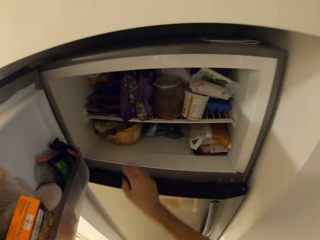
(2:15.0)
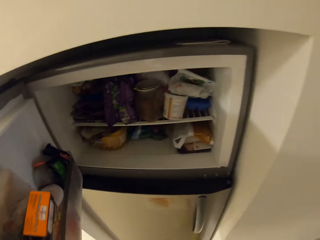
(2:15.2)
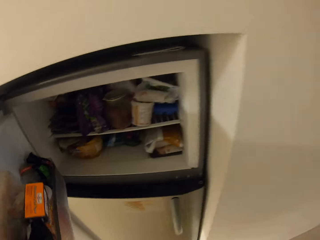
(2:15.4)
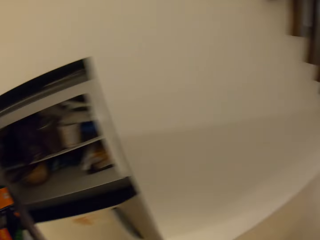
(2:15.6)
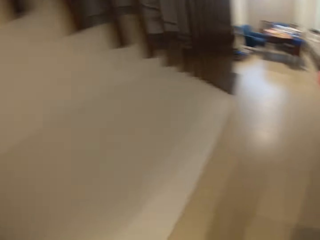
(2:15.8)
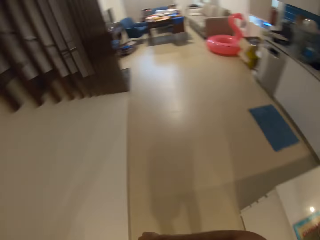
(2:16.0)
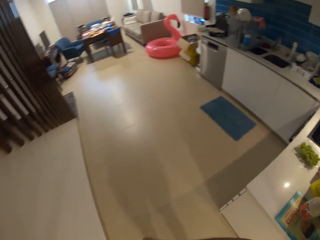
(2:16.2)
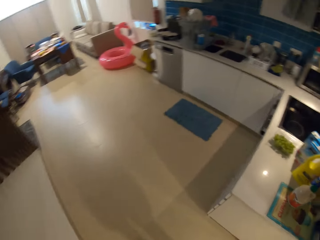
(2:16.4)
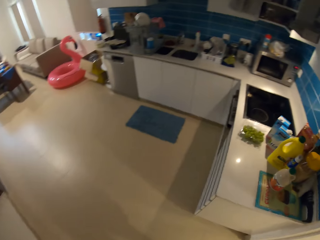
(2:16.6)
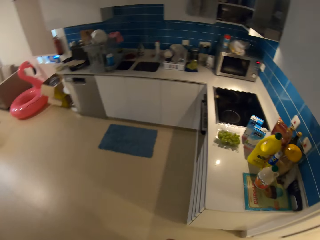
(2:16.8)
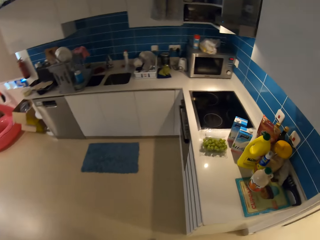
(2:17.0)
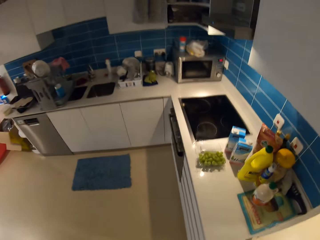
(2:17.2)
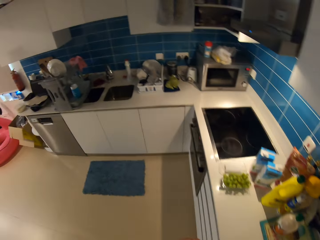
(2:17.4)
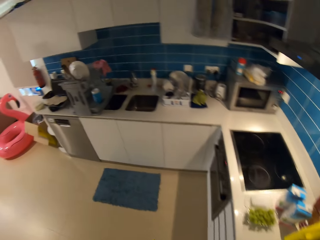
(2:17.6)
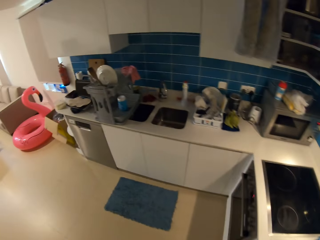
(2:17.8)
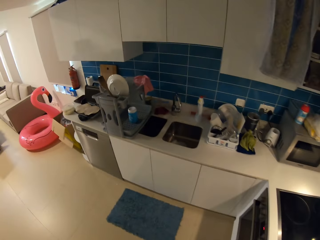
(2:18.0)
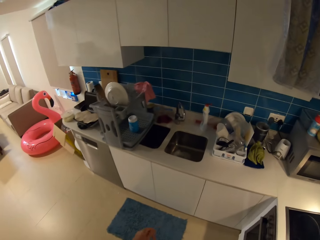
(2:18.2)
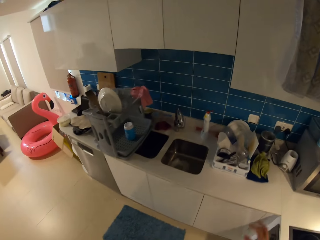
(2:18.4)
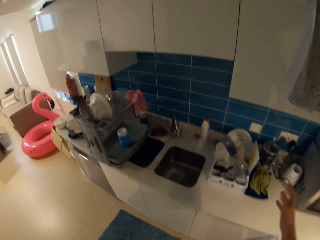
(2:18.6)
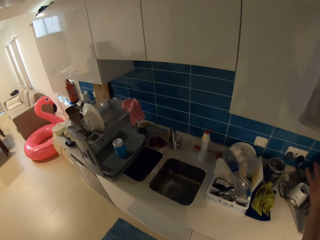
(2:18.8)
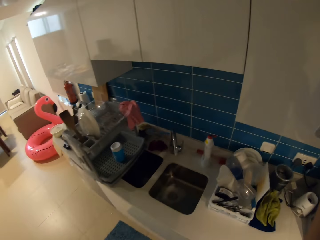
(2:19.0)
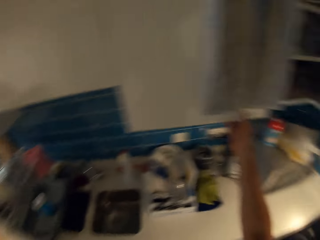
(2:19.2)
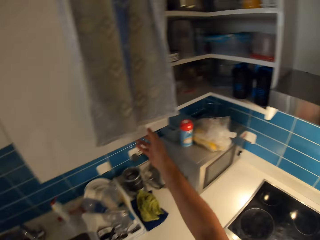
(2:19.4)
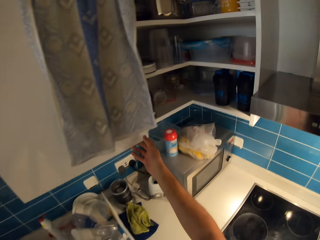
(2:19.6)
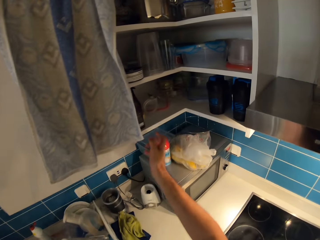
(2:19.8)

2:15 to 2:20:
The camera wearer closes the freezer with his left hand. He walks around the kitchen and looks around the kitchen.

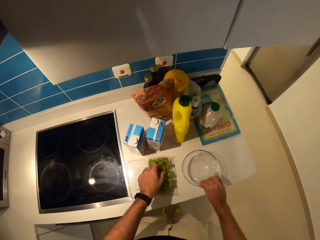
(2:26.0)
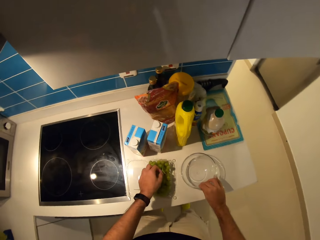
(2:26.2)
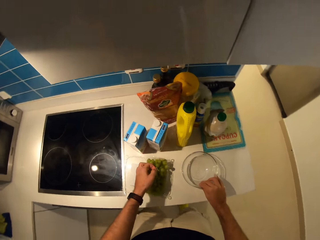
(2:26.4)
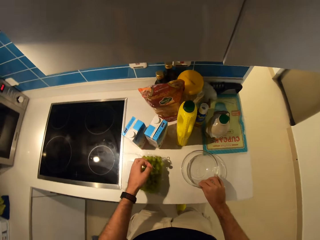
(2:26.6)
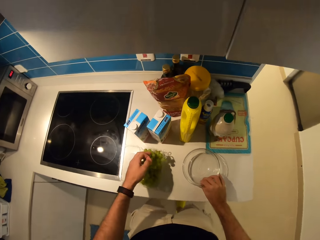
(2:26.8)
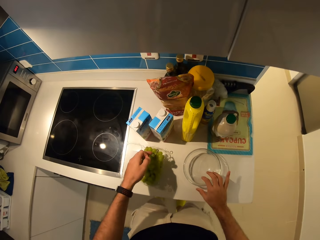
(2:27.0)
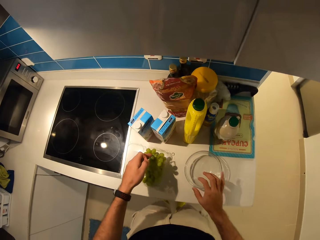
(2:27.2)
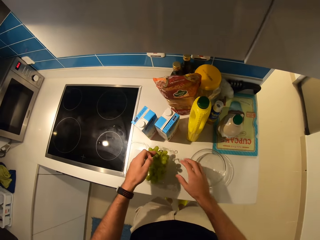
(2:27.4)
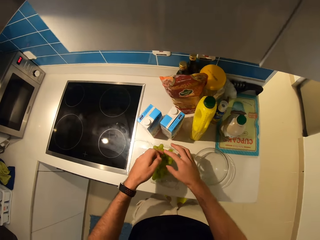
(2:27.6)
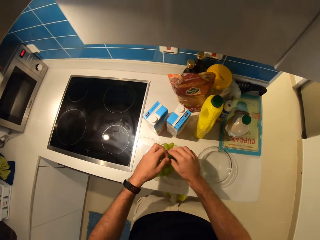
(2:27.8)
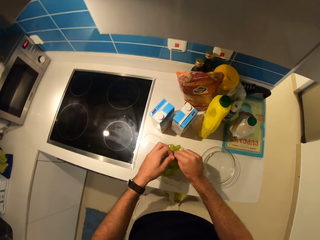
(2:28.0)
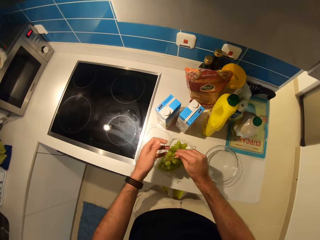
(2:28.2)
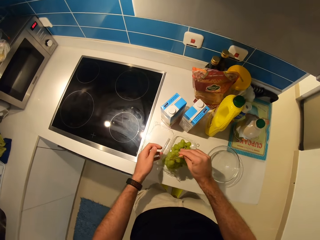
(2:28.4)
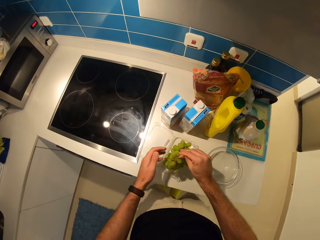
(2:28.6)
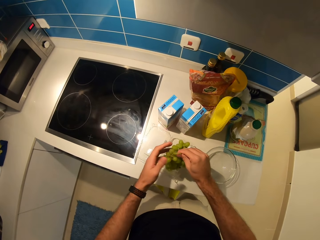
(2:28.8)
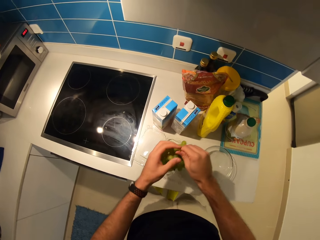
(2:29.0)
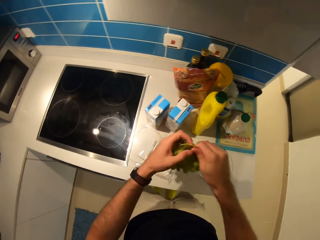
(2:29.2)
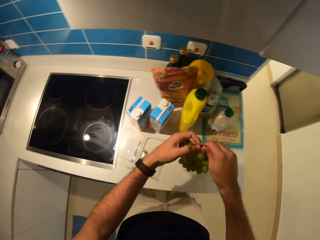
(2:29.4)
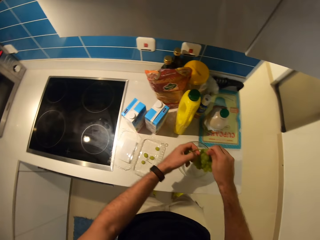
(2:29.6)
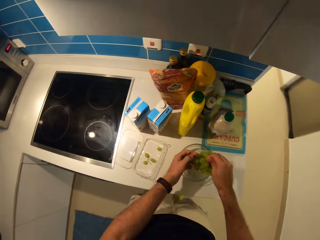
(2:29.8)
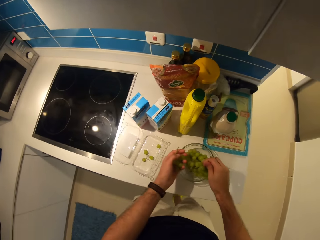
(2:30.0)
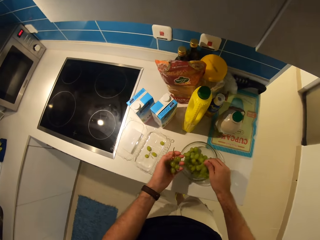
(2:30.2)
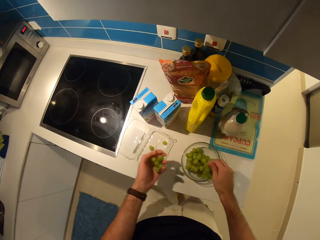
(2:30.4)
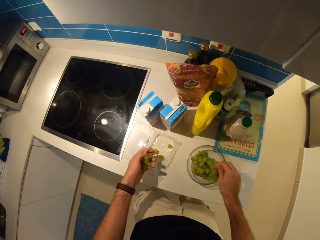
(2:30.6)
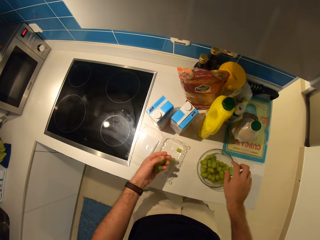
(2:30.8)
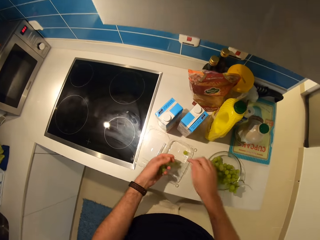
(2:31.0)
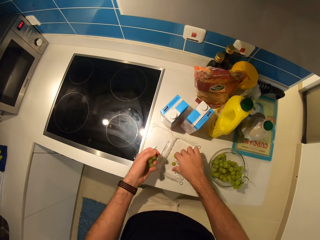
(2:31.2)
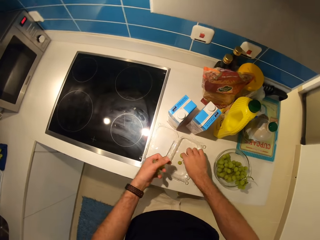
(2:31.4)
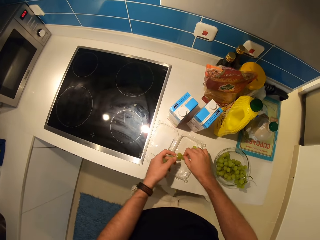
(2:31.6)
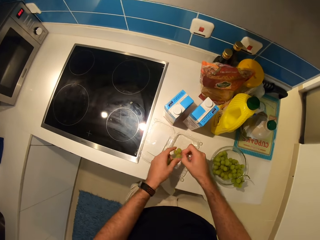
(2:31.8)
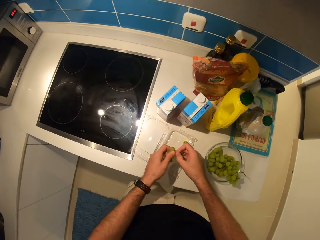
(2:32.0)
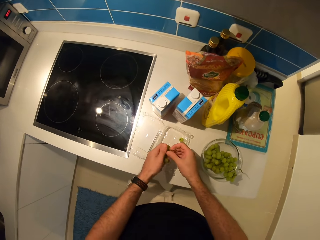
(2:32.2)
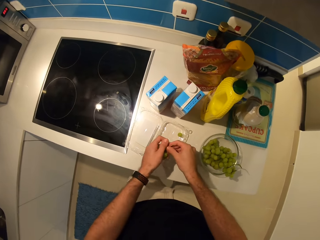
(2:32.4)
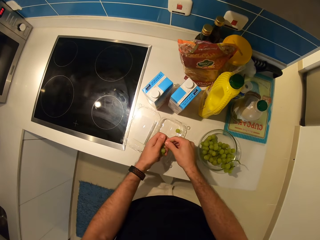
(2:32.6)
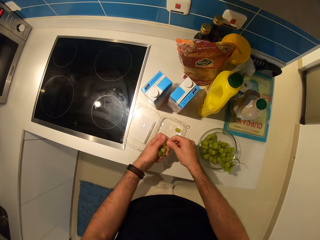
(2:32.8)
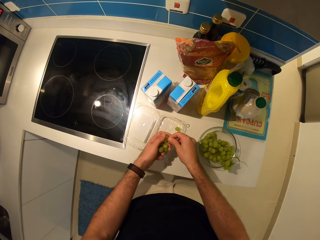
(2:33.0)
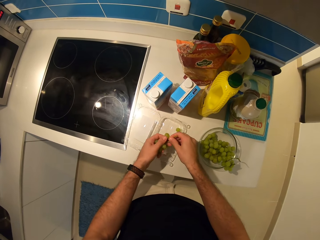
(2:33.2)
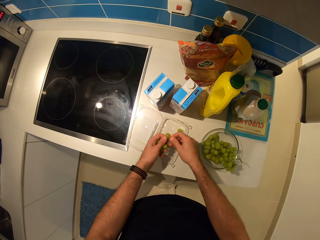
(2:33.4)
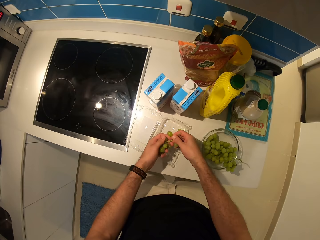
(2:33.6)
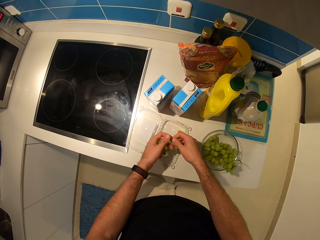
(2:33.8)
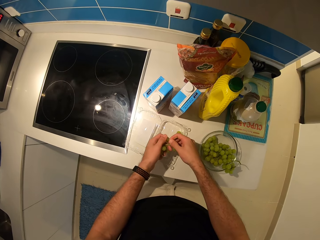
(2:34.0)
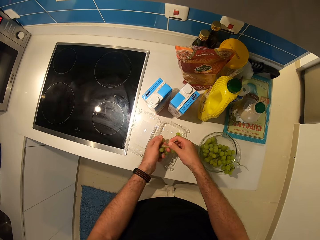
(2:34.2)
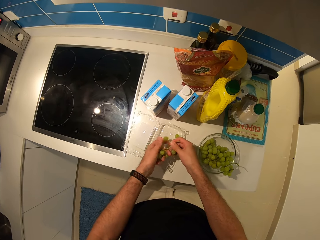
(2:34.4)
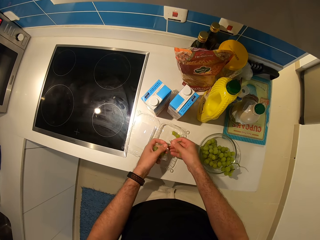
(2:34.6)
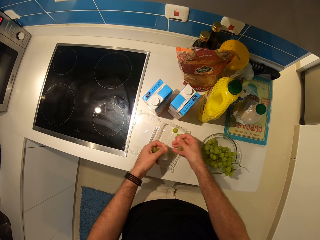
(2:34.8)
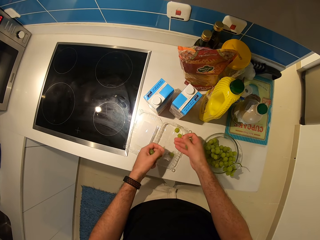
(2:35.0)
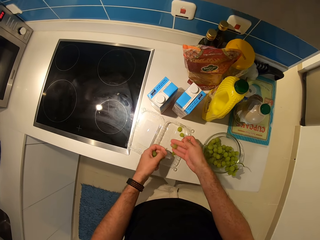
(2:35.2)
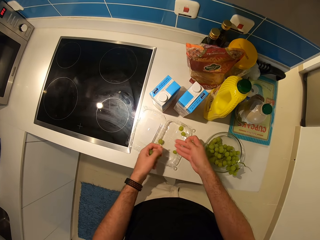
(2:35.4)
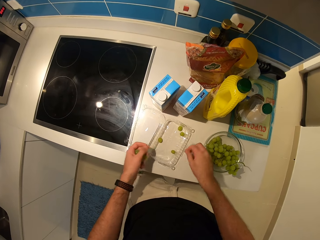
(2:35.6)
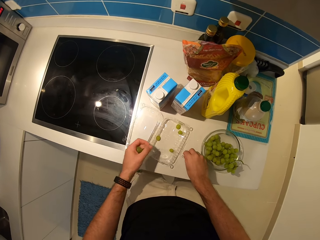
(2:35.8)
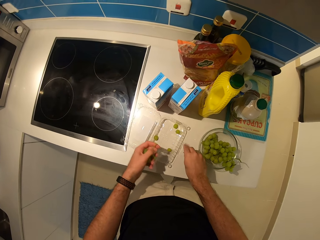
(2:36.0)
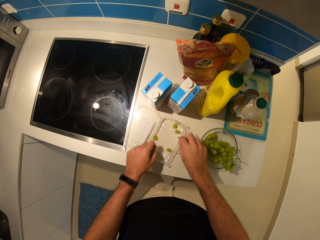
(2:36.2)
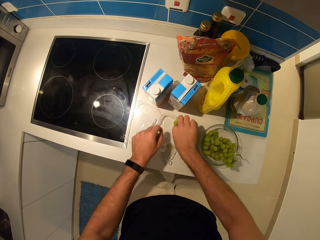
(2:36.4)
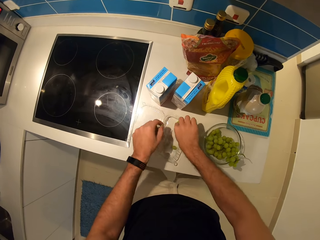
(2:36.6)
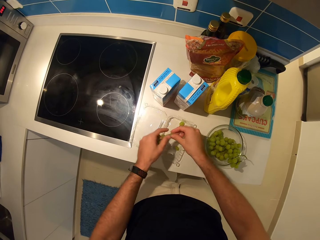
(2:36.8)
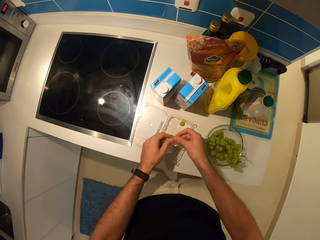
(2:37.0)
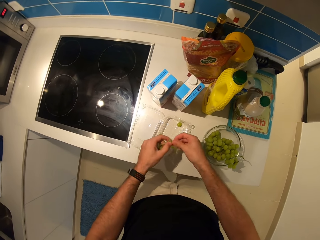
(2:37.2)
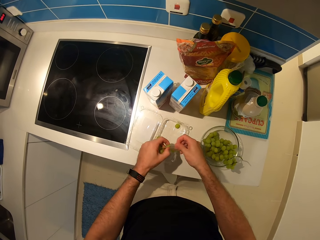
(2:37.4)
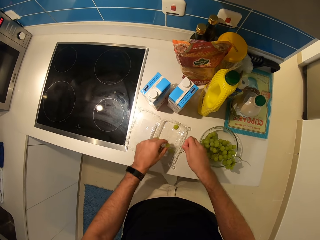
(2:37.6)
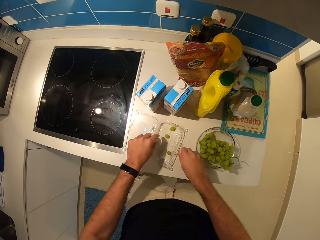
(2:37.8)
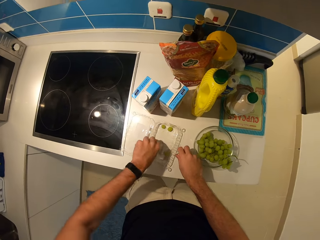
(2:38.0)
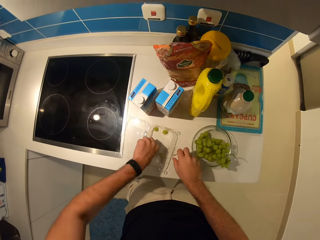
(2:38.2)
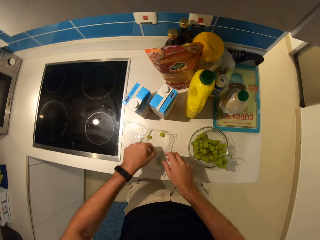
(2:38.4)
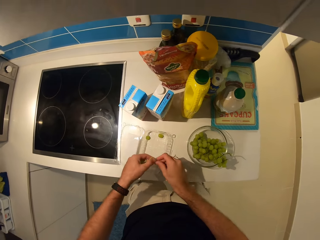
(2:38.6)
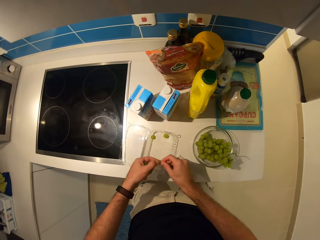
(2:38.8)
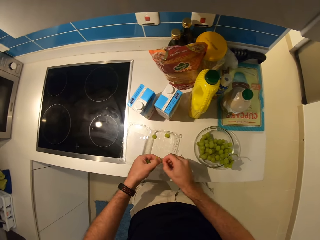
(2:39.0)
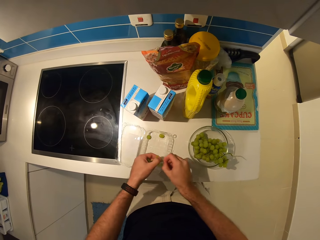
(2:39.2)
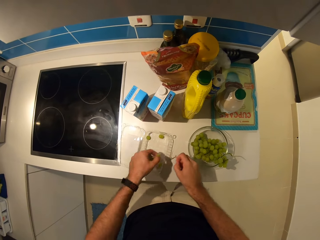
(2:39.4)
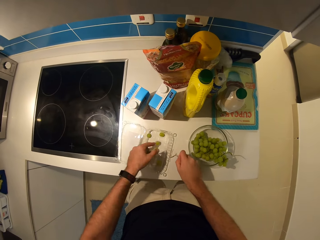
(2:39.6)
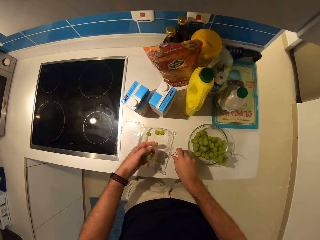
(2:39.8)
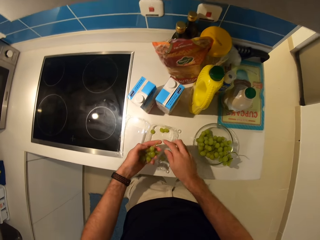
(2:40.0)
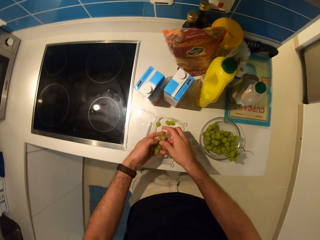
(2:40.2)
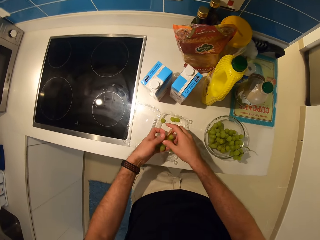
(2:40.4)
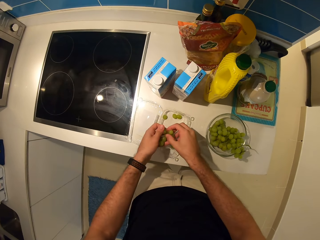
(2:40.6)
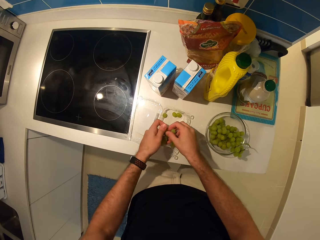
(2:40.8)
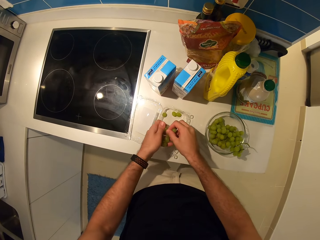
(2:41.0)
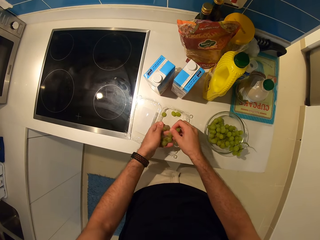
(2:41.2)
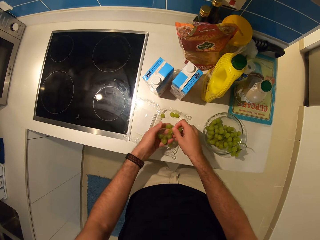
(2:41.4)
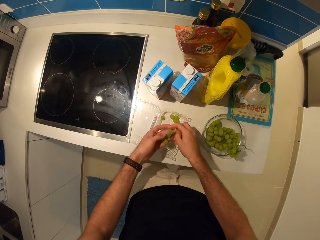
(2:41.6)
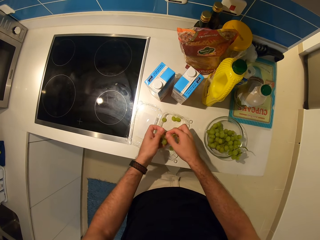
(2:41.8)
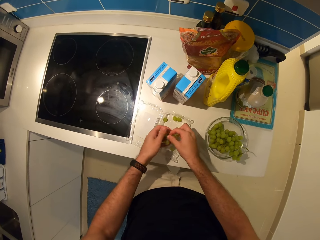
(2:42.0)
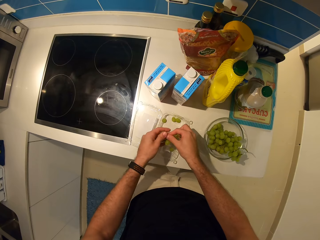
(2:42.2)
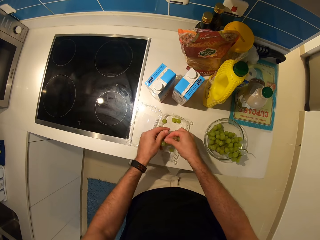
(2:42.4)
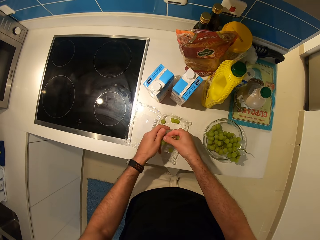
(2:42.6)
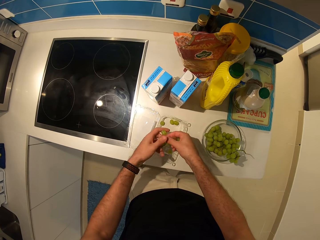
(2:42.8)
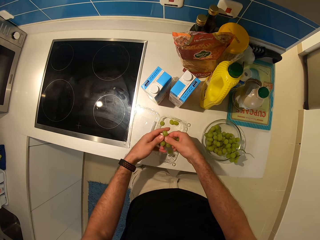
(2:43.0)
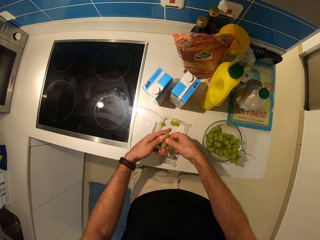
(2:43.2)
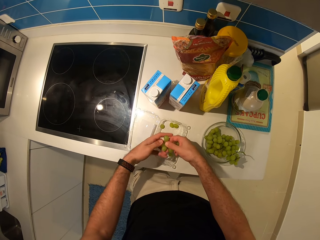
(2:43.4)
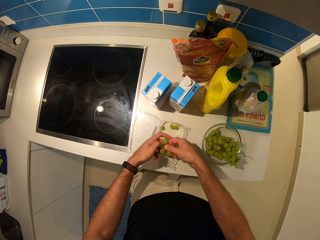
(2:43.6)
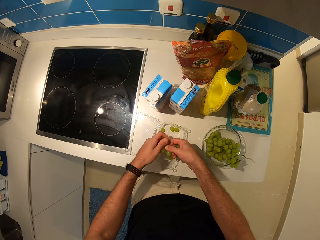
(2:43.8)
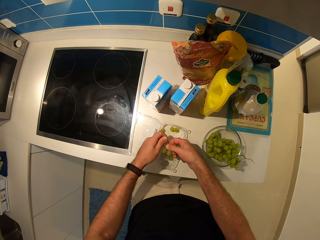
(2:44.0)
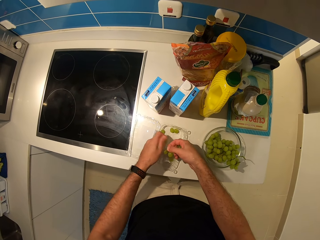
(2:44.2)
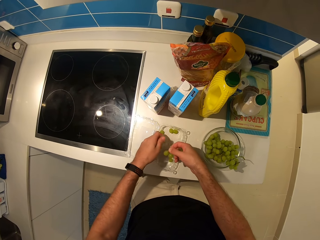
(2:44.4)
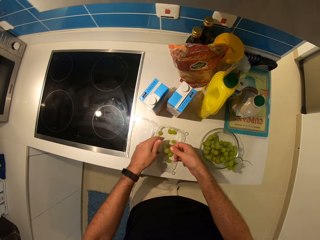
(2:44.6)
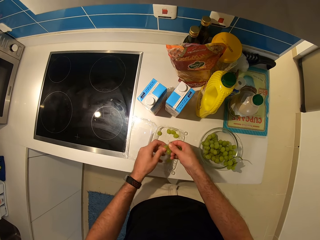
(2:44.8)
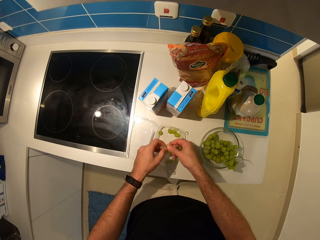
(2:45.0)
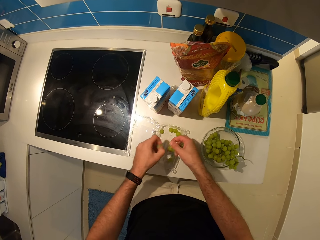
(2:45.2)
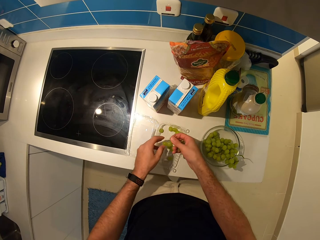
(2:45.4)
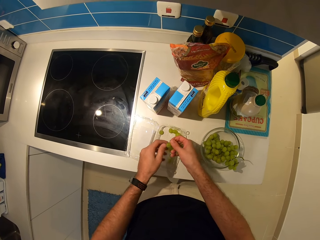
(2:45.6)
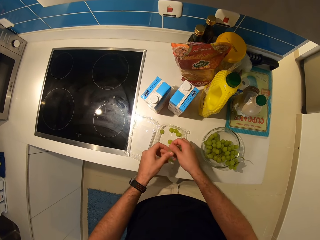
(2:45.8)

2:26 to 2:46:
The camera wearer holds the grapes. He touches the grapes with his left hand. He places the glass bowl in his right hand on the kitchen counter. He lifts the grapes. He moves the grapes from the pack into the glass bowl with his hands. He picks grapes from the pack. He plucks grape vines or stems from the grapes with his hands. He places the stem on the table. He picks the grapes from the pack, removes the grapes from the stem, and places the stem on the table. He picks the grapes from the pack, removes the grapes from the stem, and places the stem on the table. He removes the grapes from the stem.
